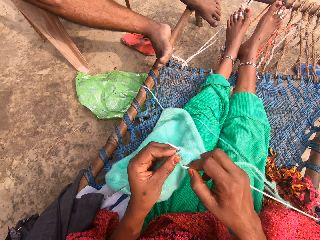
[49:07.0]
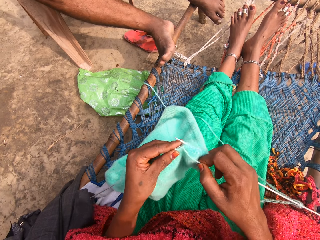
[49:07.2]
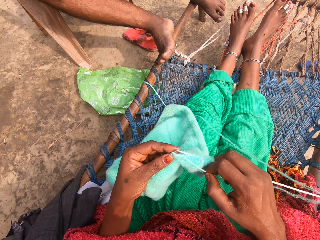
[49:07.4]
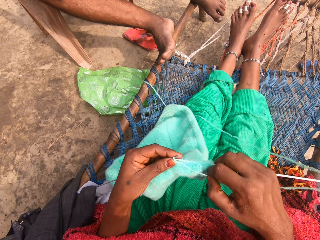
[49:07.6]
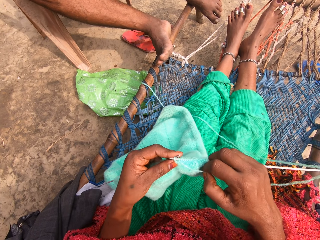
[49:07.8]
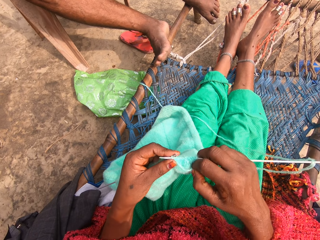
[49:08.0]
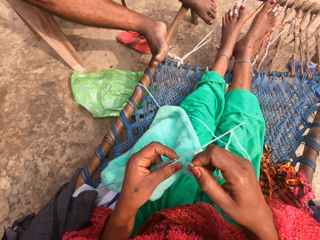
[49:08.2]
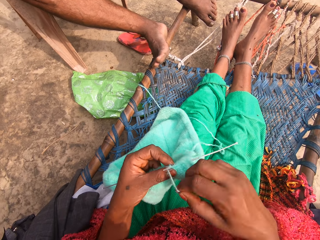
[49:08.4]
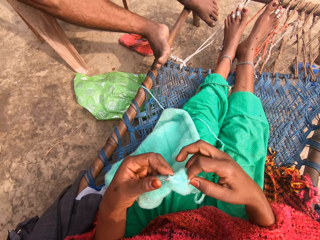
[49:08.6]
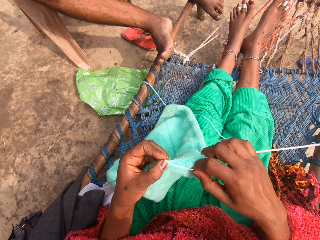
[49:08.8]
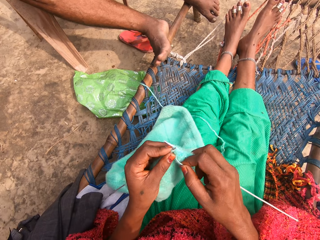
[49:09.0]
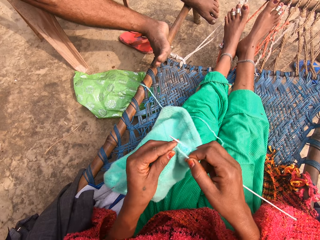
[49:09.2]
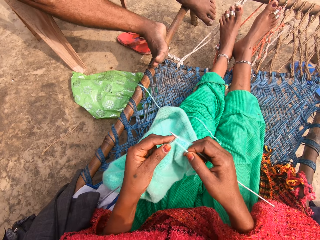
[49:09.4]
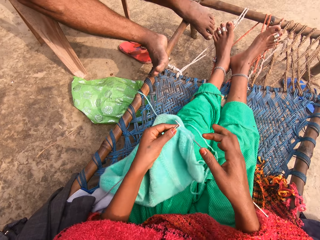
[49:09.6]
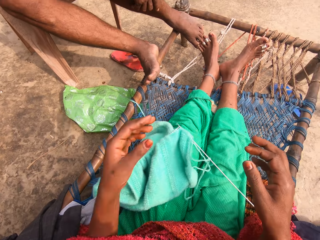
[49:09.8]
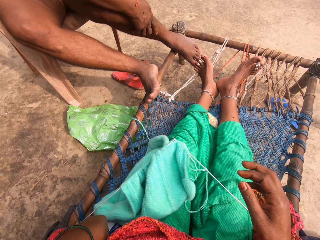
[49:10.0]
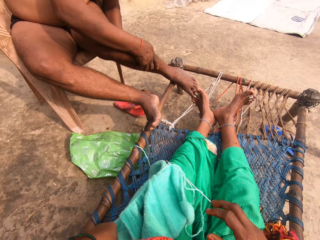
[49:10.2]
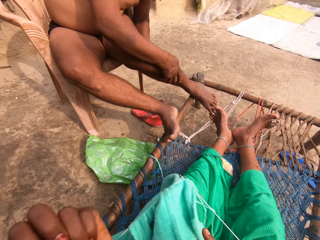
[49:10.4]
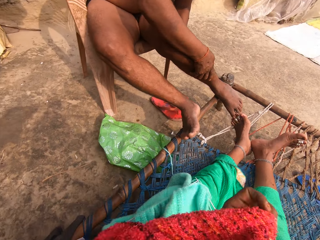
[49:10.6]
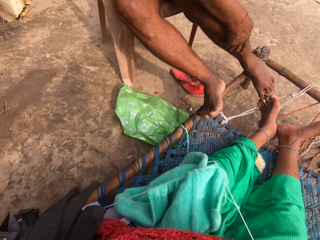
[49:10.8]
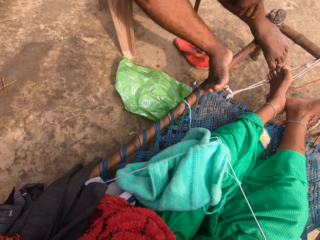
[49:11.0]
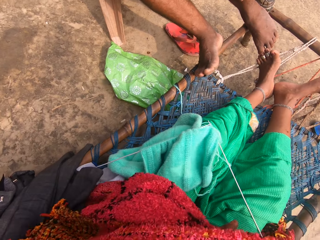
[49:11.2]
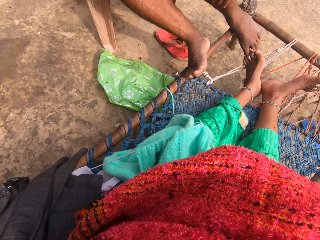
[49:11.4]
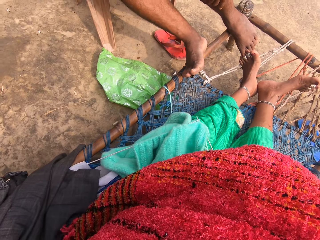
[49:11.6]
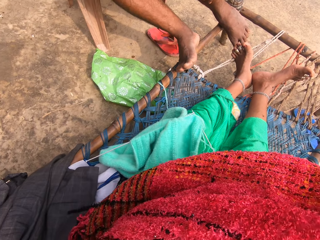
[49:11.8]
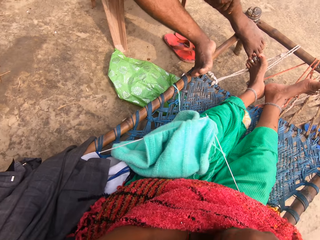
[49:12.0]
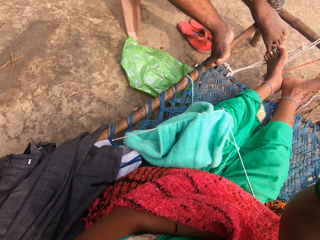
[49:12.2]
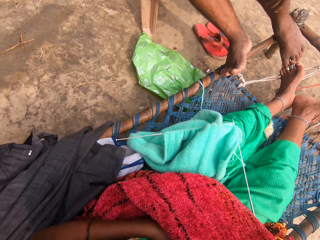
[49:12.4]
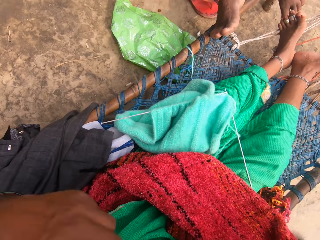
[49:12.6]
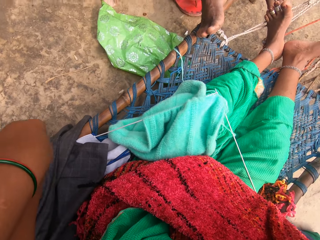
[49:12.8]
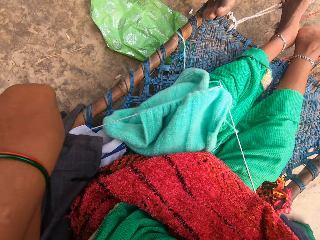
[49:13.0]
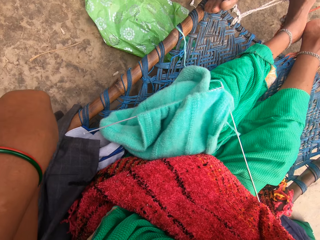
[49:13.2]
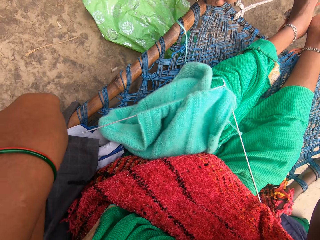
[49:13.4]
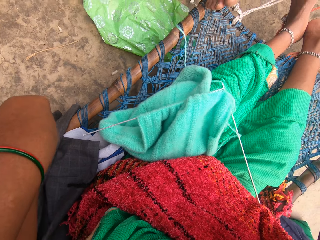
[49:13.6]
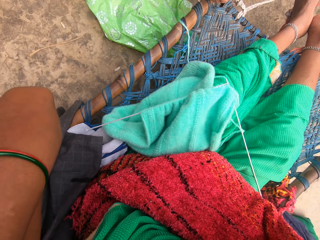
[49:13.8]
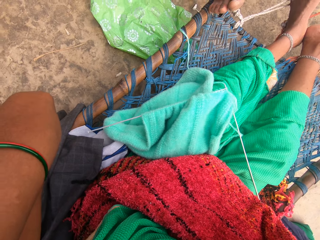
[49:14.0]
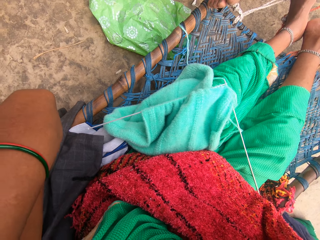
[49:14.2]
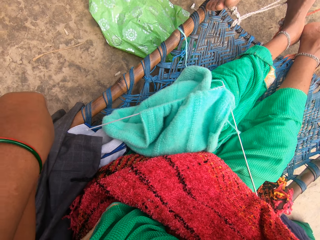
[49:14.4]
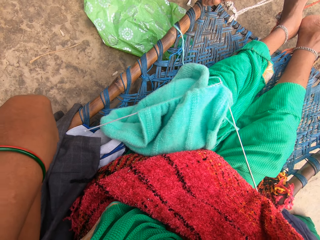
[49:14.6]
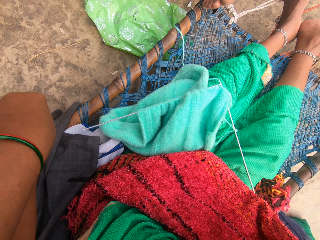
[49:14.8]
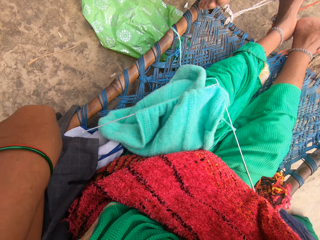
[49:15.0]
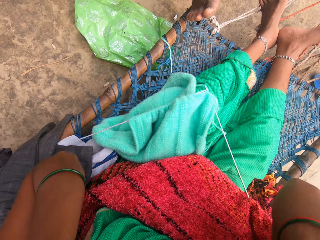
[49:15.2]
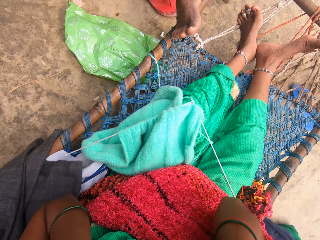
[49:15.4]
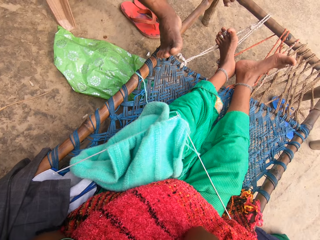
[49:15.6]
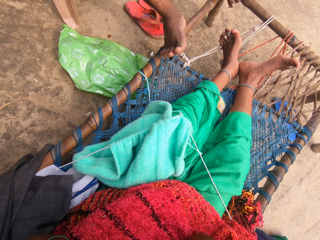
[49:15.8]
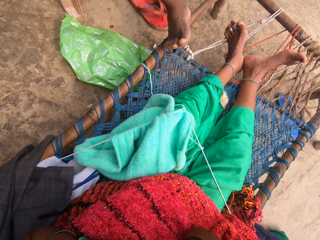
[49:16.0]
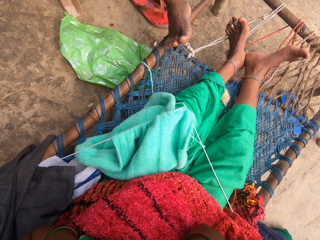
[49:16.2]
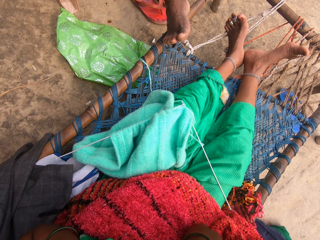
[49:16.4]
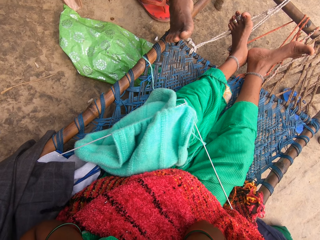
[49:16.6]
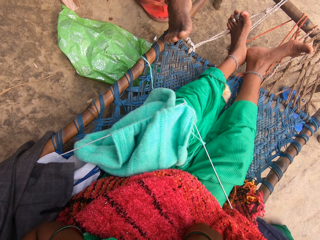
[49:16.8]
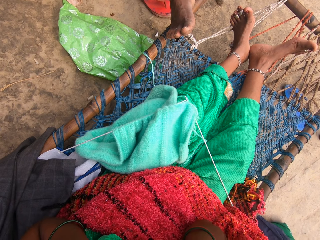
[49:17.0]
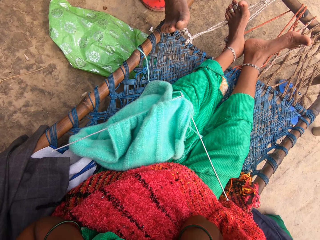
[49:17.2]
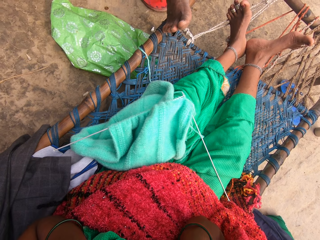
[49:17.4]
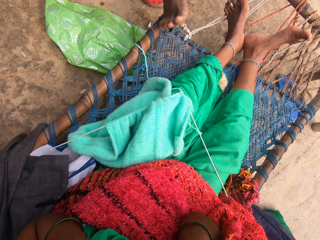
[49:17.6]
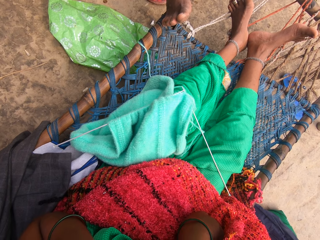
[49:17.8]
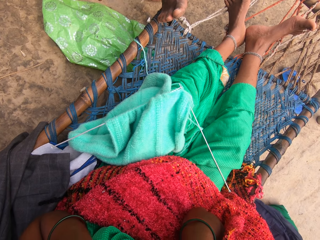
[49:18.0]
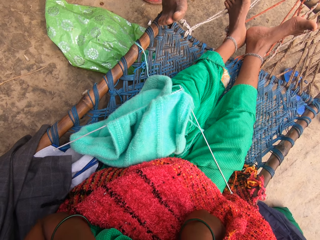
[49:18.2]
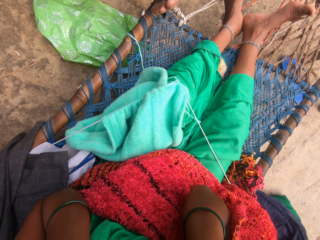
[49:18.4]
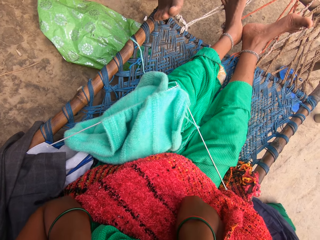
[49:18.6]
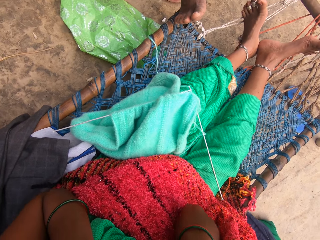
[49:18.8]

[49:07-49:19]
The camera wearer knits the fabric with the knitting needles. She rolls the yarn around one of the knitting needles. She knits the fabric with the knitting needles. She drops the fabric on her lap. She touches her face. She lifts a hand. She moves her cloth. She scratches her face.

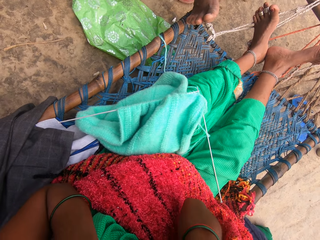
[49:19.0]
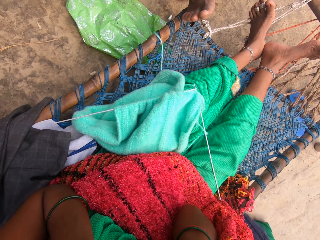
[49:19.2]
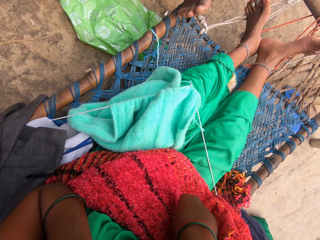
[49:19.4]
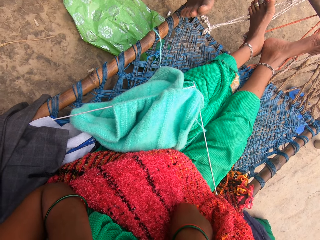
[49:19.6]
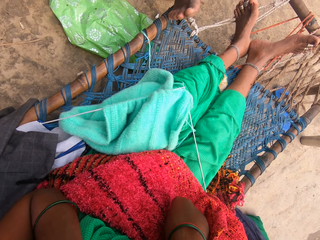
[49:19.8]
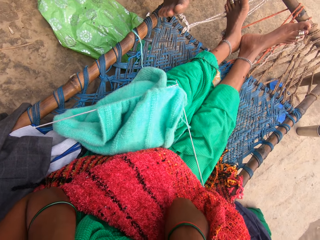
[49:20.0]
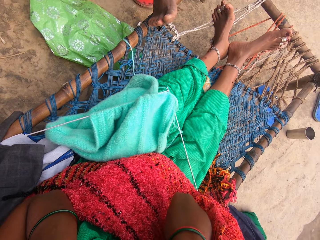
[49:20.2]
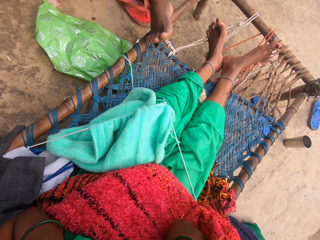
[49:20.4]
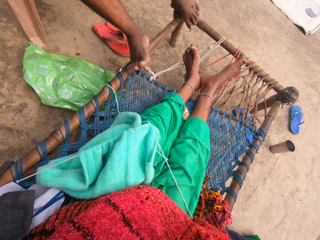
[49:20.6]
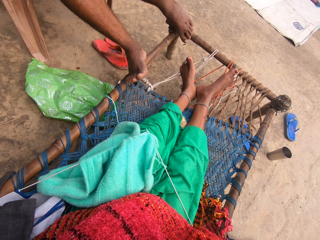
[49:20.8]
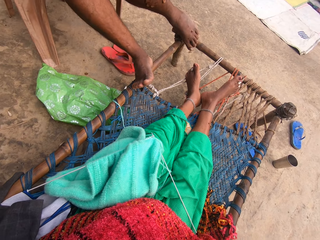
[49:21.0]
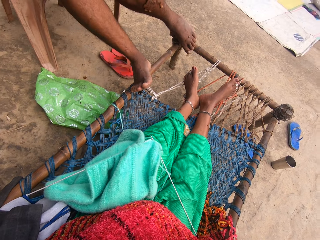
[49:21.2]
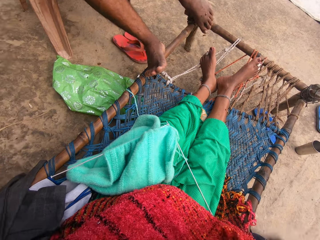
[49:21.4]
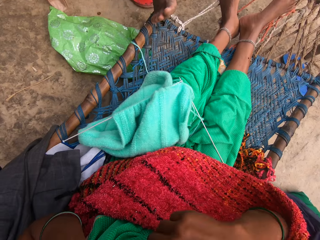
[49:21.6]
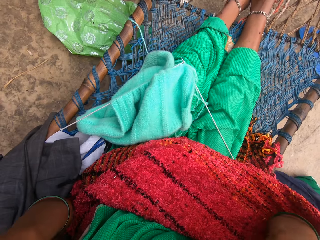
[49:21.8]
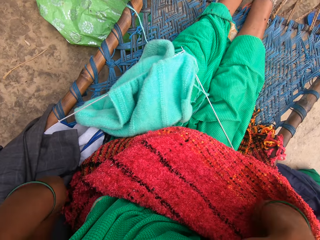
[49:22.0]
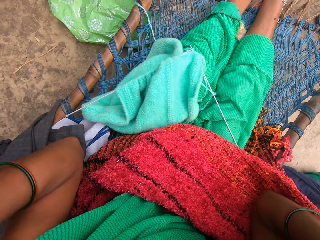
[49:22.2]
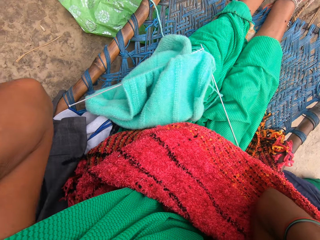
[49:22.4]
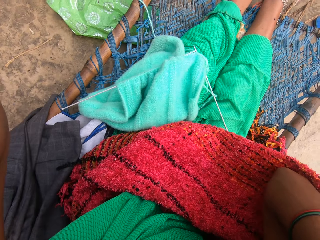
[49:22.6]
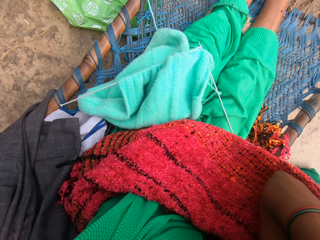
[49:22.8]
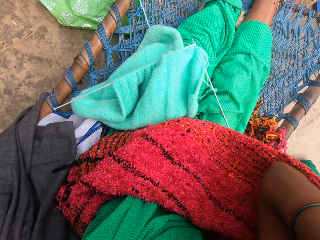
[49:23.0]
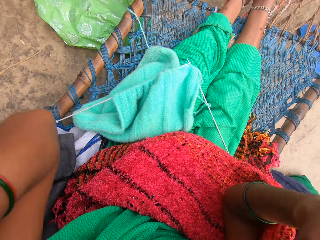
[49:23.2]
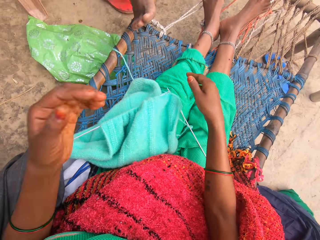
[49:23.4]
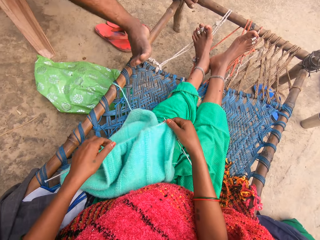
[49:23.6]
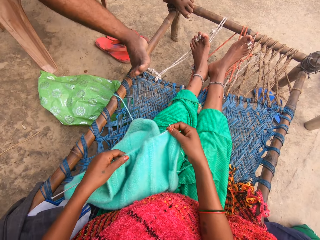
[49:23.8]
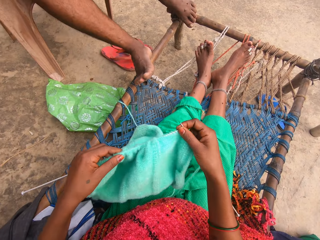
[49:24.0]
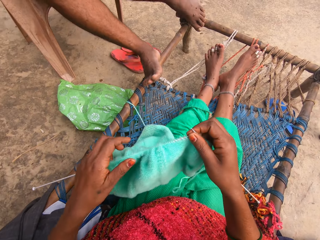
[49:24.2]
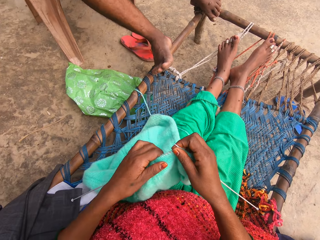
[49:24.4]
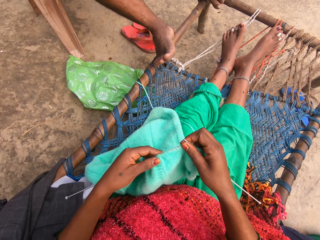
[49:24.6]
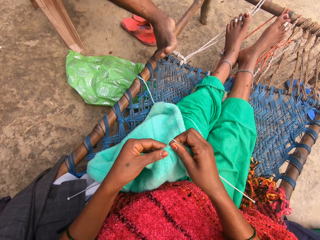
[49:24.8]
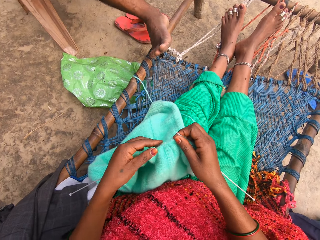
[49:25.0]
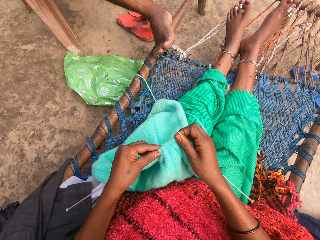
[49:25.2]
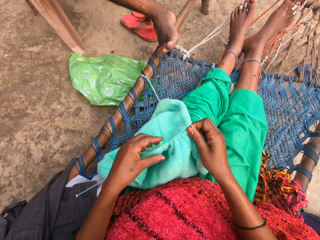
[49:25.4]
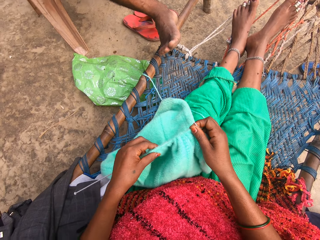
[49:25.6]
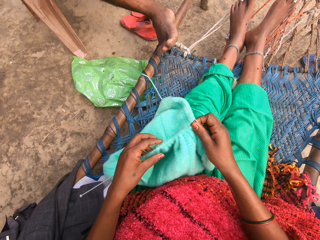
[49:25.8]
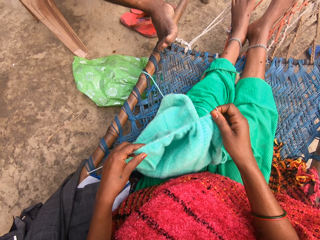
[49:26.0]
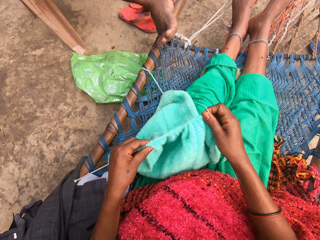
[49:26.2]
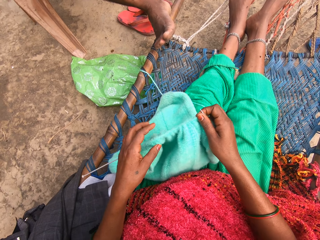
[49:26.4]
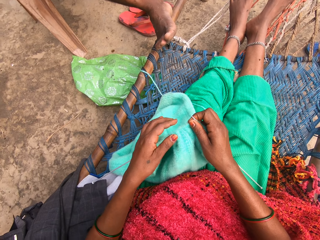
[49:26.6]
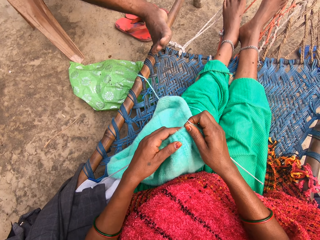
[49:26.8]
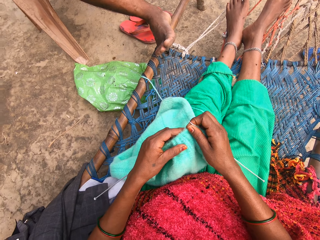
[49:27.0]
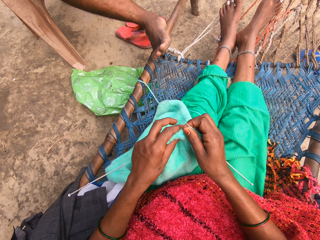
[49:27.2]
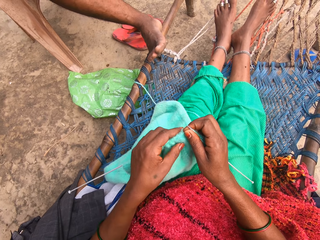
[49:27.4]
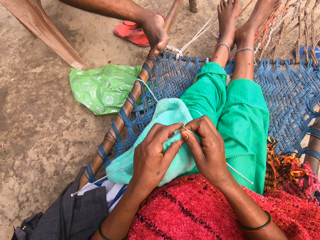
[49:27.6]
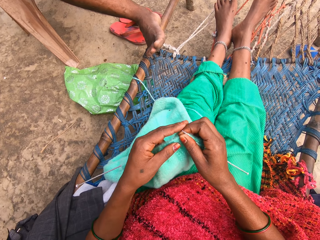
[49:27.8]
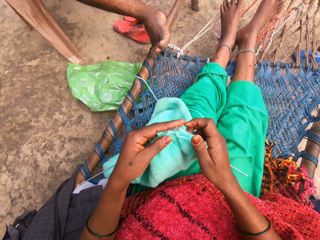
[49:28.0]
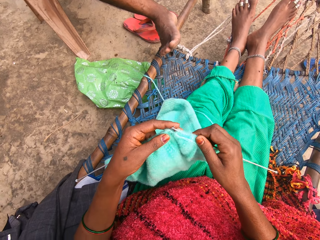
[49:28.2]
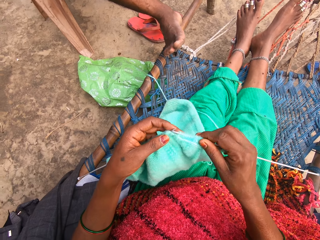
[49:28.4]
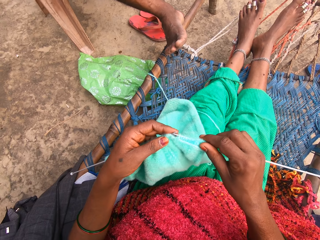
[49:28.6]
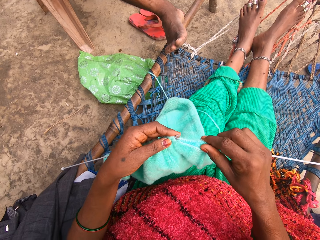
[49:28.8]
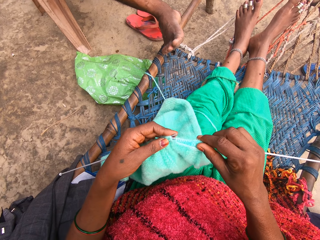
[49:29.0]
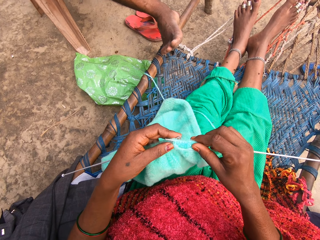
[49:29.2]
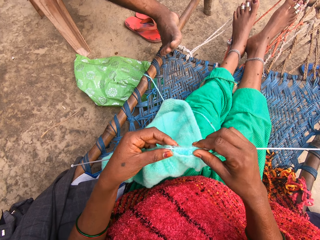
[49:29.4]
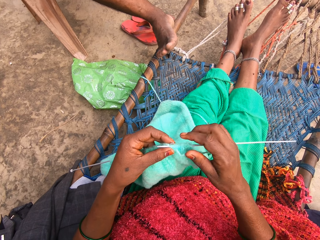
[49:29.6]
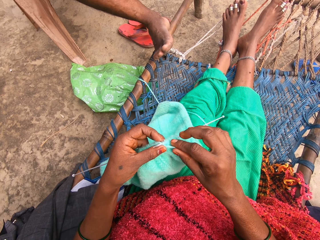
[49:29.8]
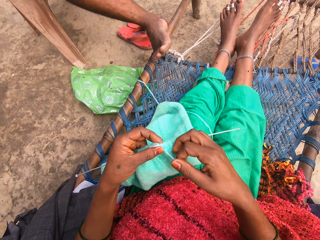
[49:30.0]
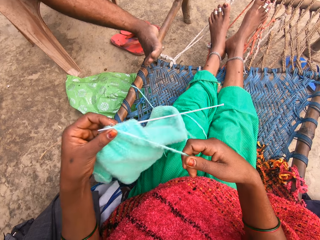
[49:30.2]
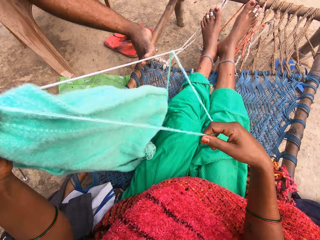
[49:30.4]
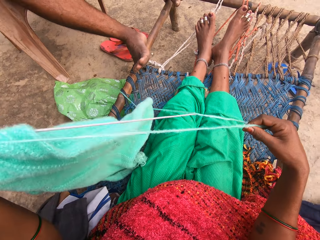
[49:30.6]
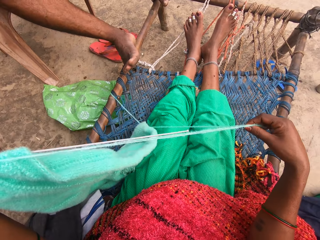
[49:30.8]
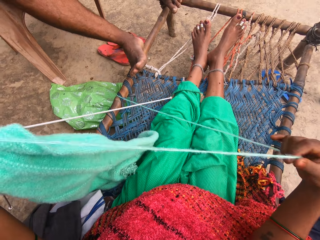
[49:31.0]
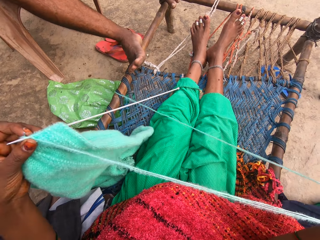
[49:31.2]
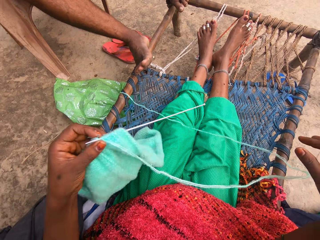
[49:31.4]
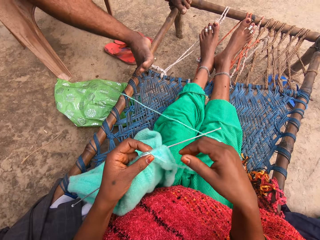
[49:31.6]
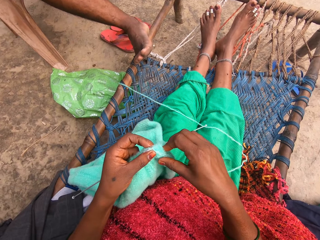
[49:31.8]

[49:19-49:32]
The camera wearer picks up the fabric from her lap. She adjusts the fabric. She tightens the fabric. She weaves the fabric. She puts the knitting needle in the fabric. She stretches the yarn.
